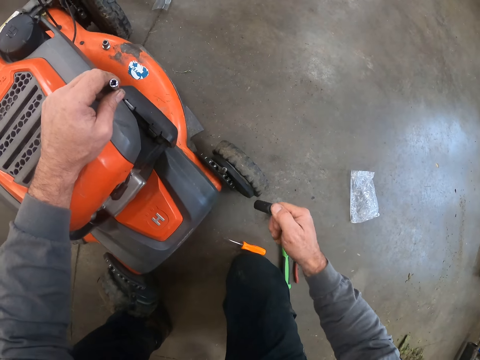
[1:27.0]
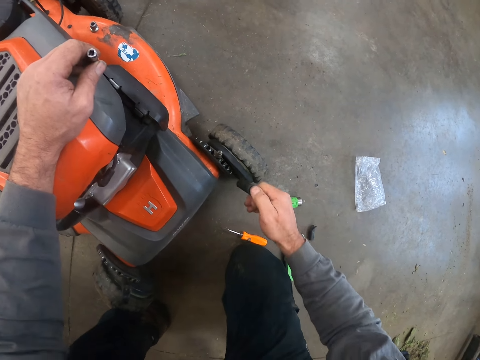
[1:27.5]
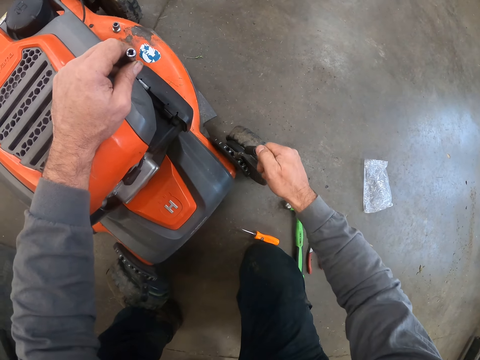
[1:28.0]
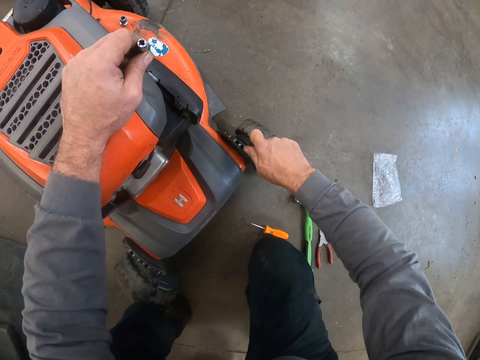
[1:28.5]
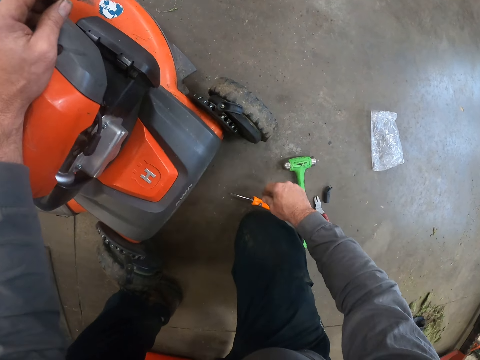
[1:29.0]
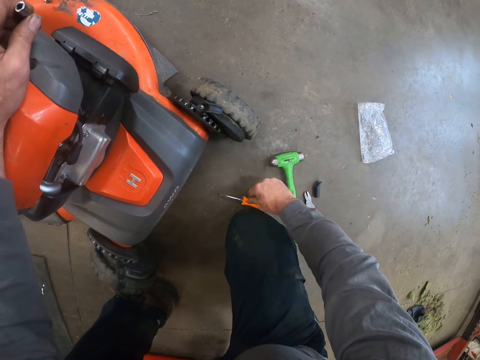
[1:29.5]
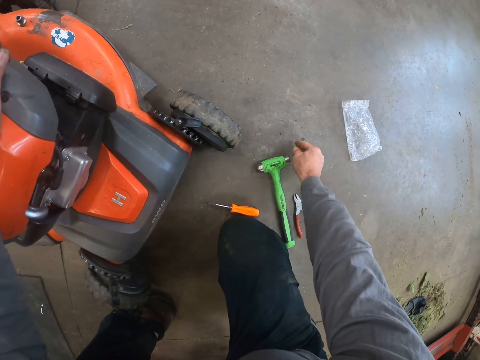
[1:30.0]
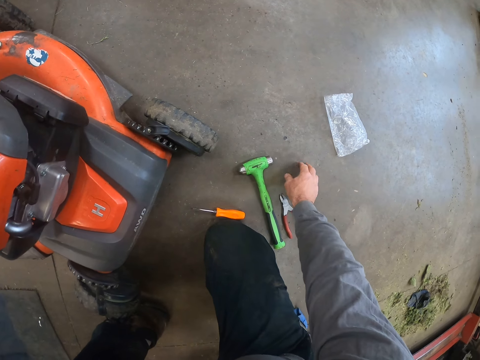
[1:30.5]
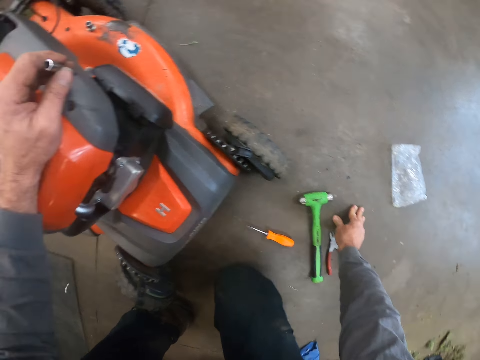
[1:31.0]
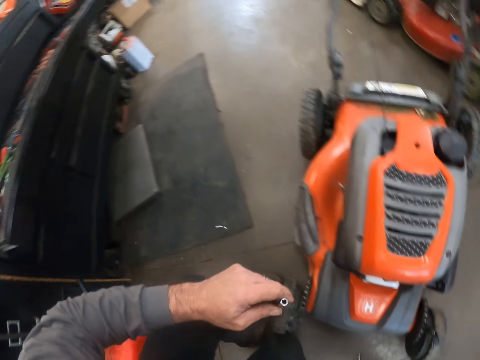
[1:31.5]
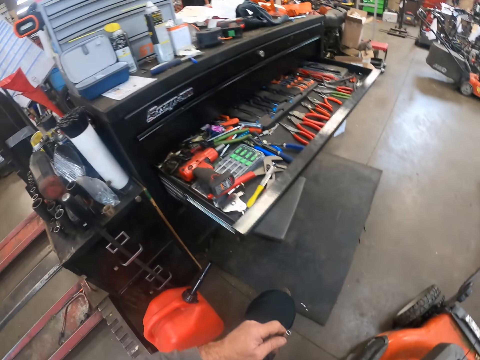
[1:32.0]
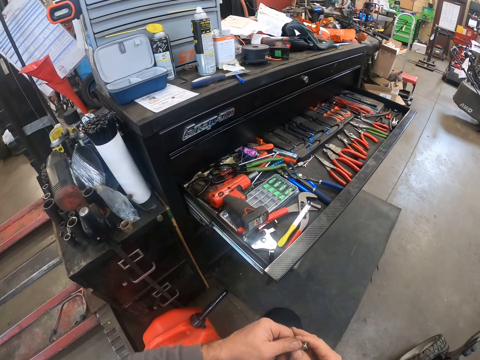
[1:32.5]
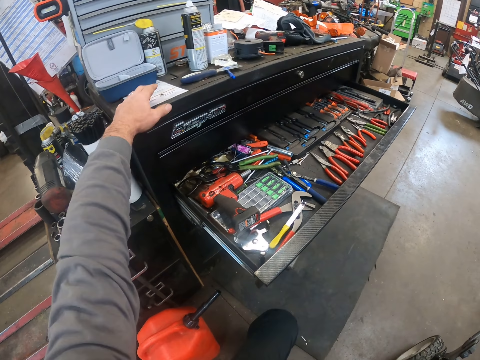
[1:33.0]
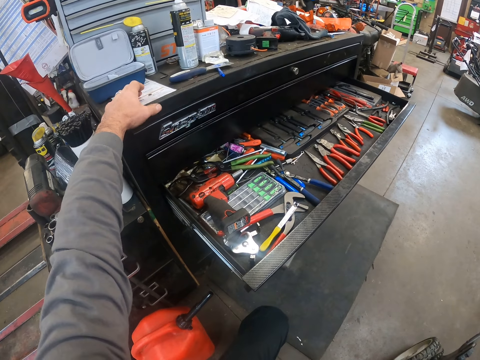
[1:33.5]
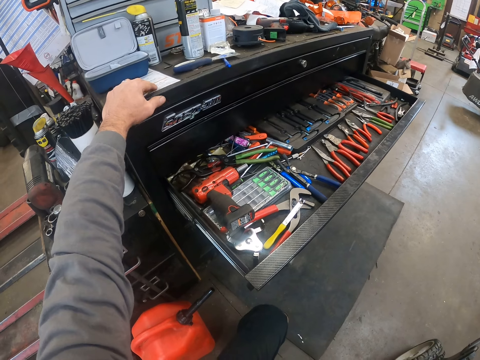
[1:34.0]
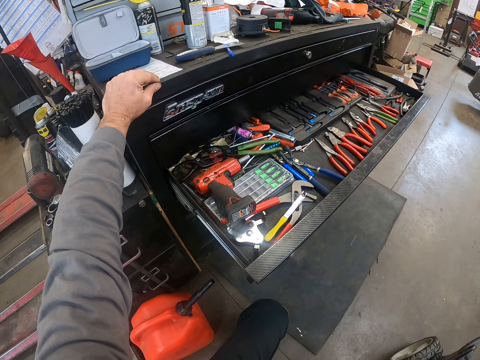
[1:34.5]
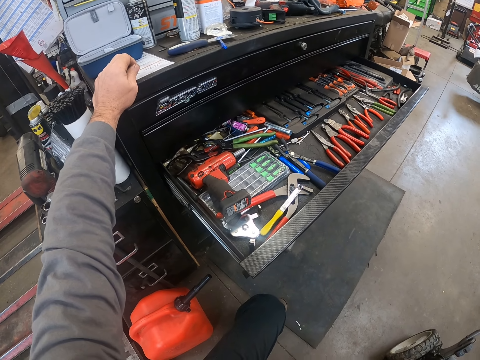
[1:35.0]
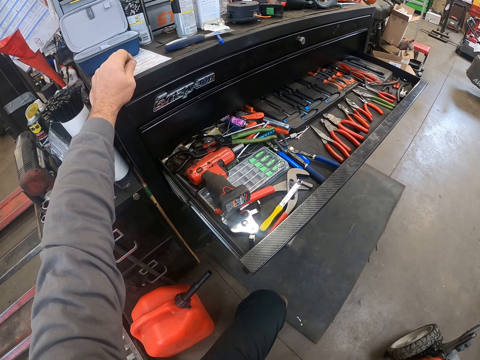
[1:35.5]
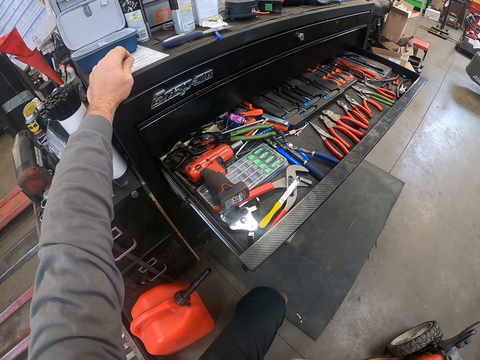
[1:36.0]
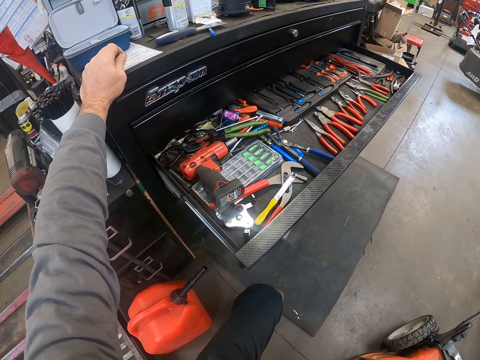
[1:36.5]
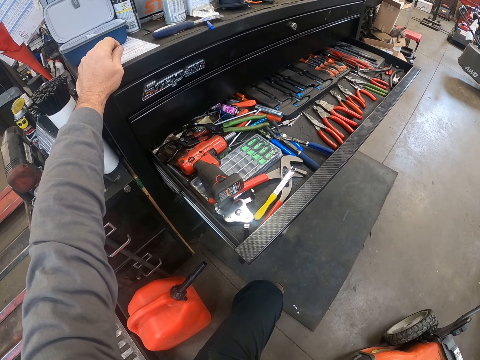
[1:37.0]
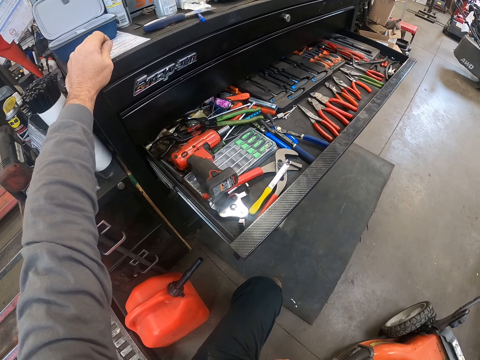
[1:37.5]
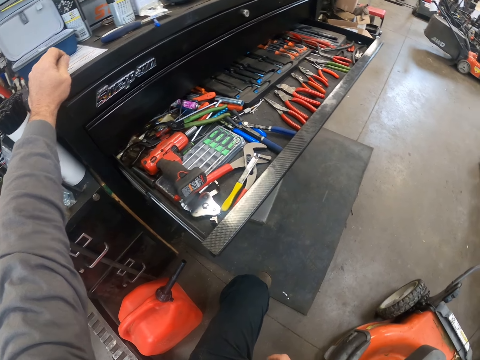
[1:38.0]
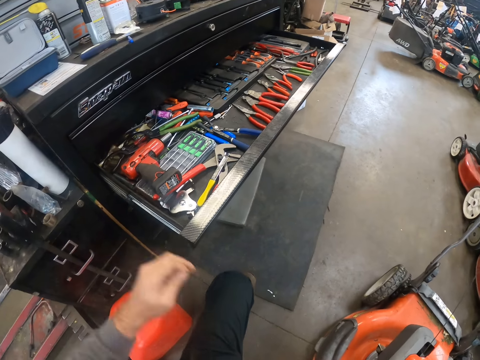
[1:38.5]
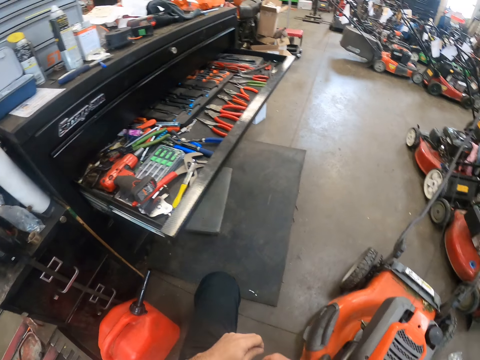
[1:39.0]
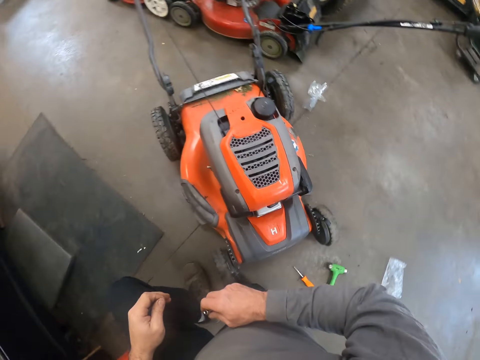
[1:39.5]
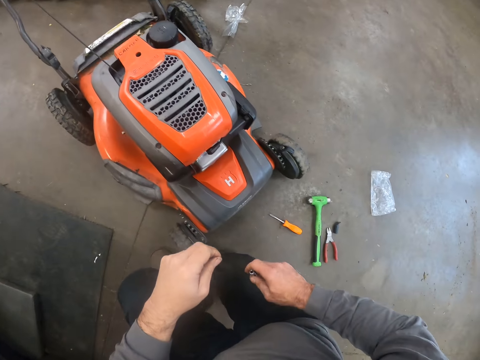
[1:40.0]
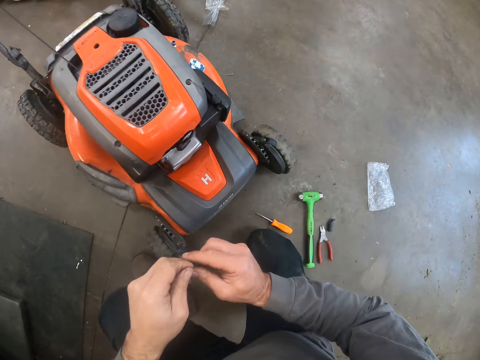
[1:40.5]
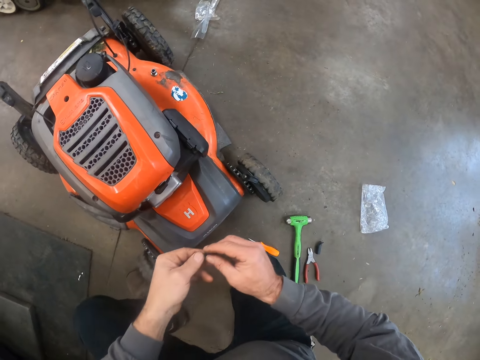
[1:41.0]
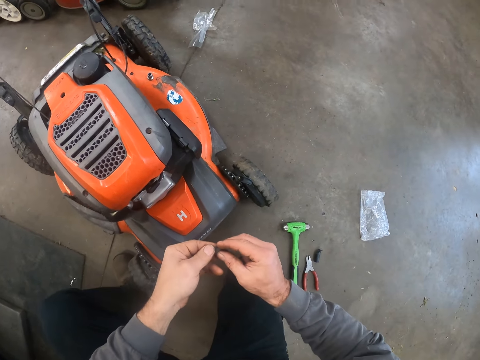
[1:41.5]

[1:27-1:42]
The camera wearer places the rubber screw protector from the axle comp of the axle drive chain of the lawn mower. They touch a screwdriver on the floor. They pick a bolt washer from the cabinet top. They pick another screw from the shelf top with the left hand.

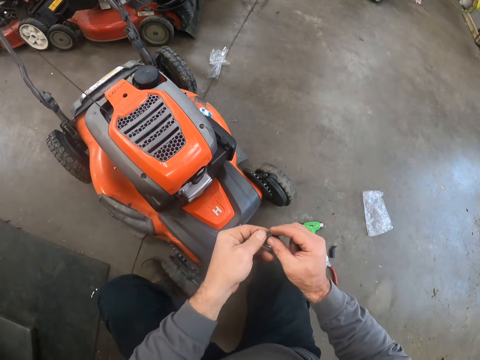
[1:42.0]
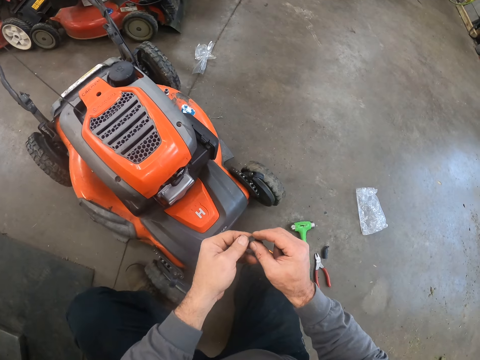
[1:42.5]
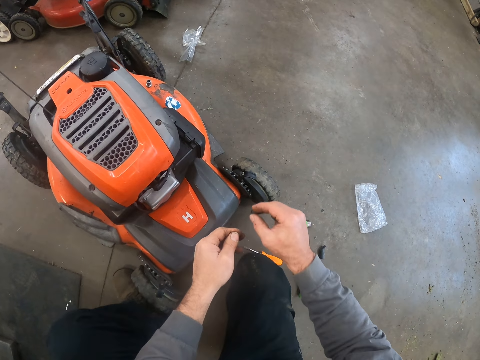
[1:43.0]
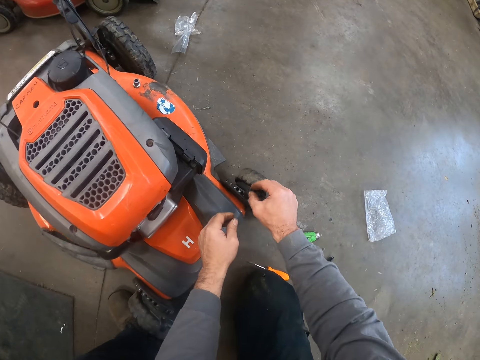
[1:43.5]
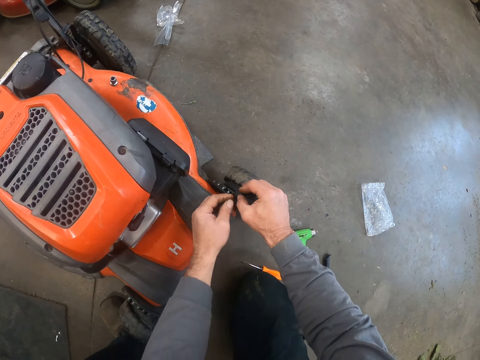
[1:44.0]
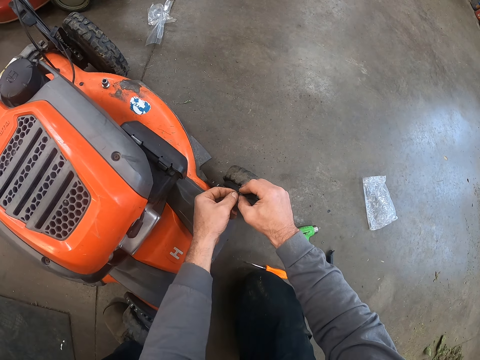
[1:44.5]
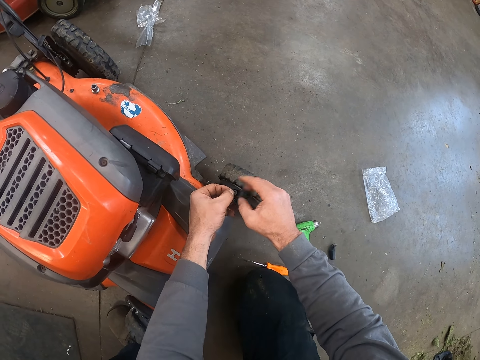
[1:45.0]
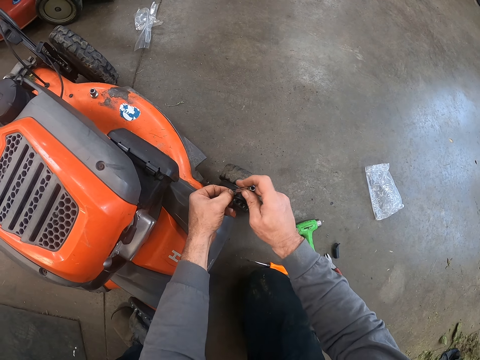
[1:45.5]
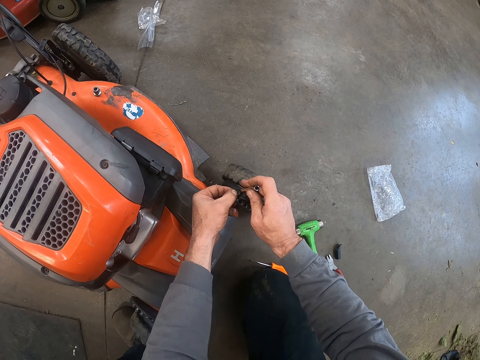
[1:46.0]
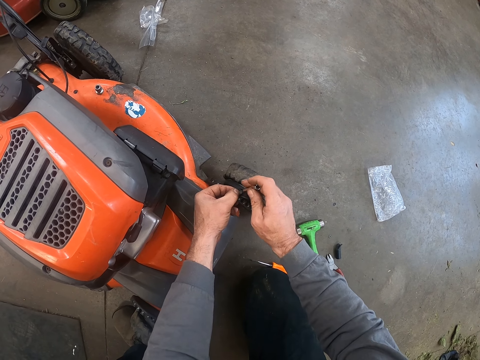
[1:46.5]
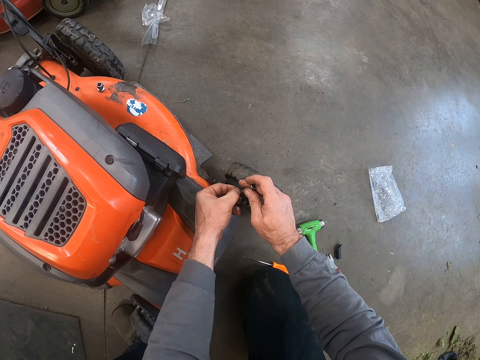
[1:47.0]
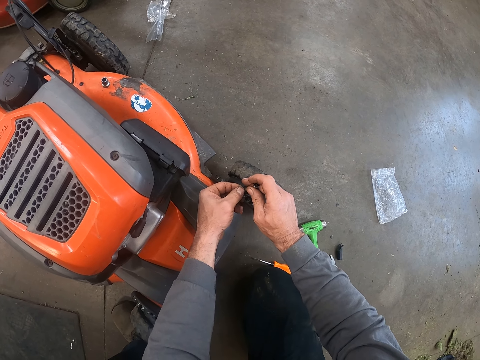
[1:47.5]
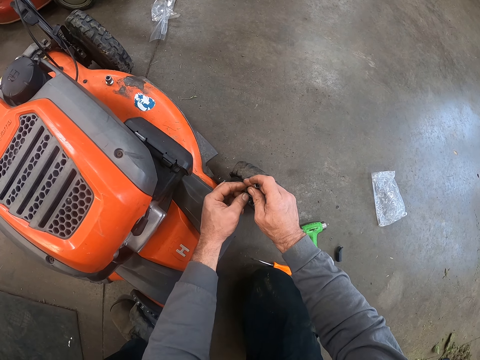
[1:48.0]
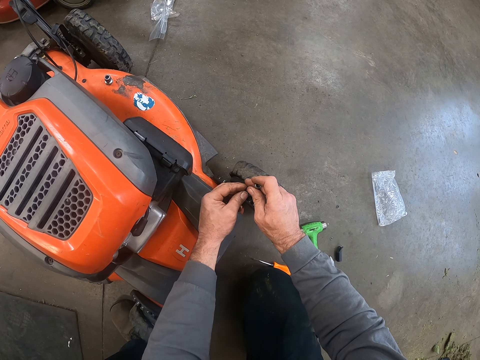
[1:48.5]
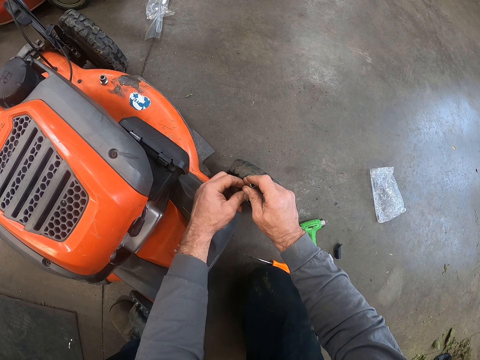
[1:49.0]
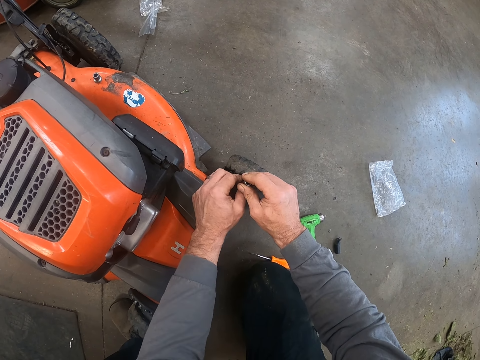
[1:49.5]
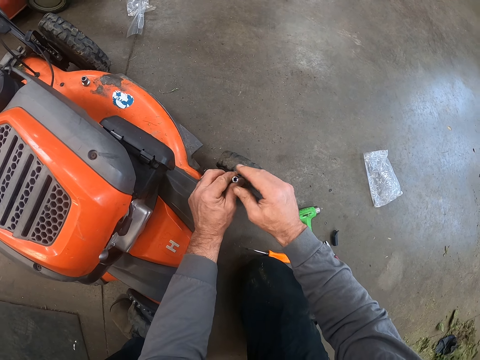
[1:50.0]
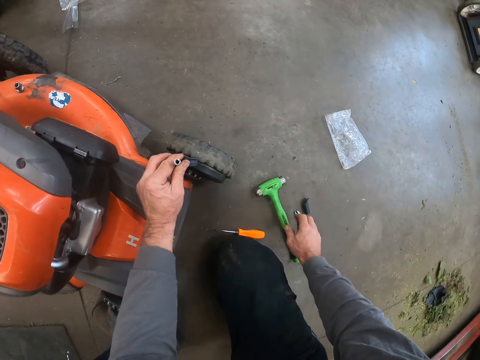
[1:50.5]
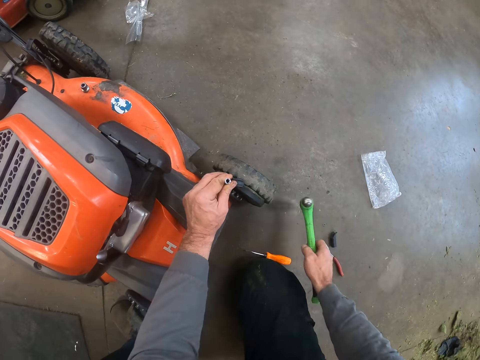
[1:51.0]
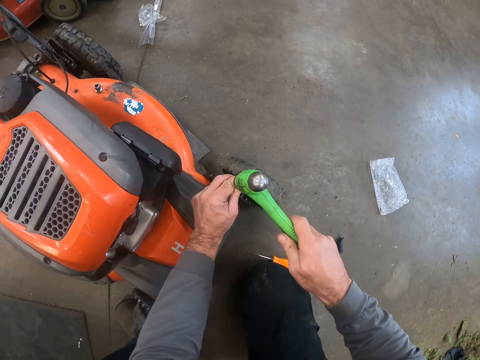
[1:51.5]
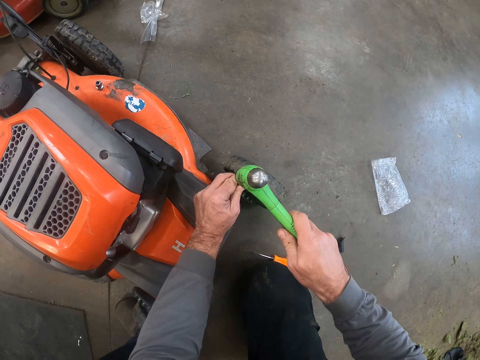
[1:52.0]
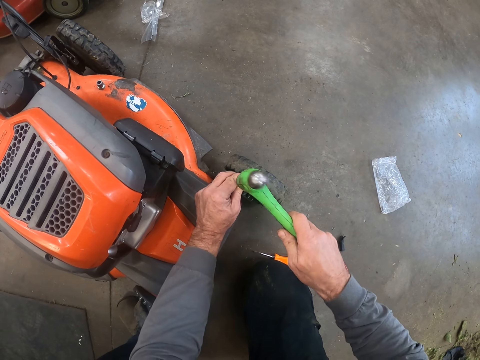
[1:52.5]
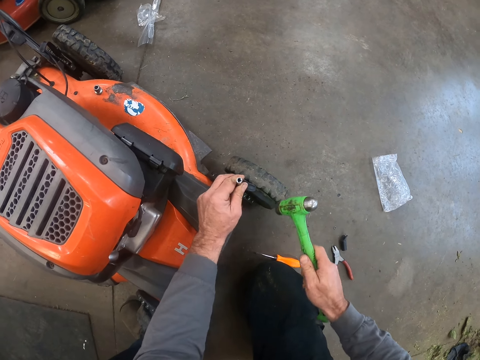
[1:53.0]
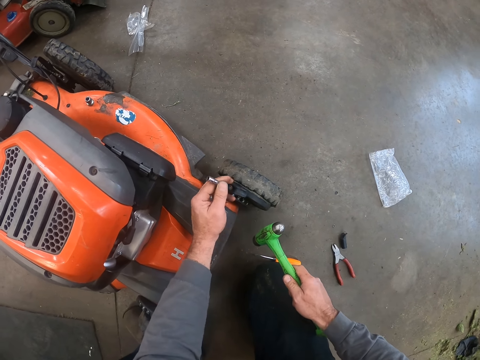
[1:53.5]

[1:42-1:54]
The camera wearer passes the screw to his right hand. He places the bit holder or impact wrench socket on the axle comp of the axle drive chain of the lawn mower with his right hand. He puts the hammer on the floor. He adjusts the bit holder on the axle comp of the axle drive chain of the lawn mower with both hands. He picks the hammer from the floor with his right hand. He hits the bit holder with the hammer. He removes the bit holder from the axle comp of the axle drive chain of the lawn mower. He lifts the impact wrench socket with his left hand.
